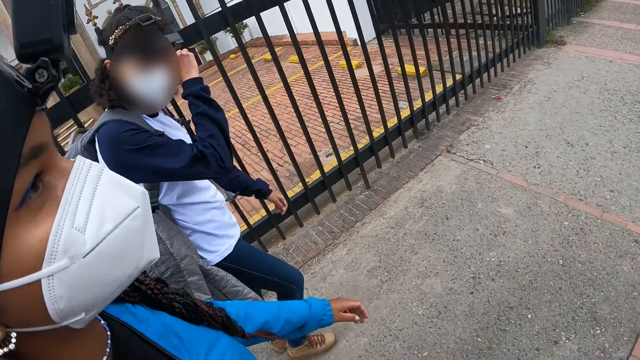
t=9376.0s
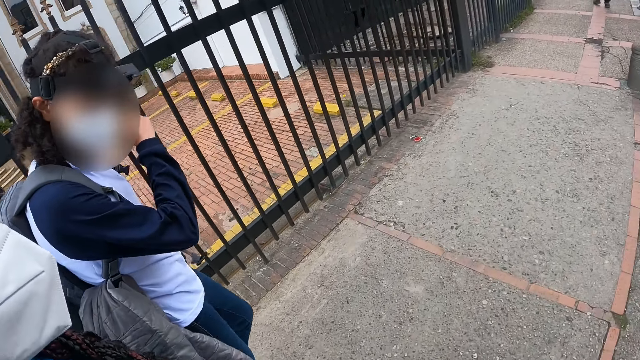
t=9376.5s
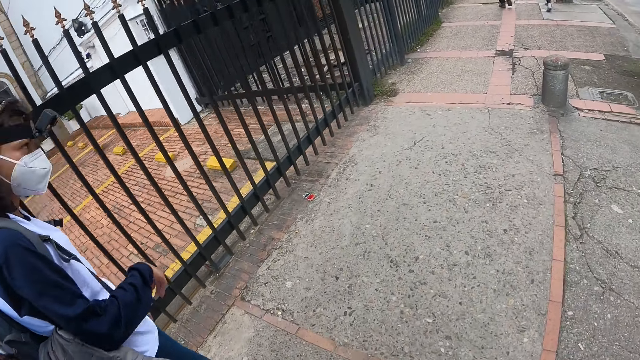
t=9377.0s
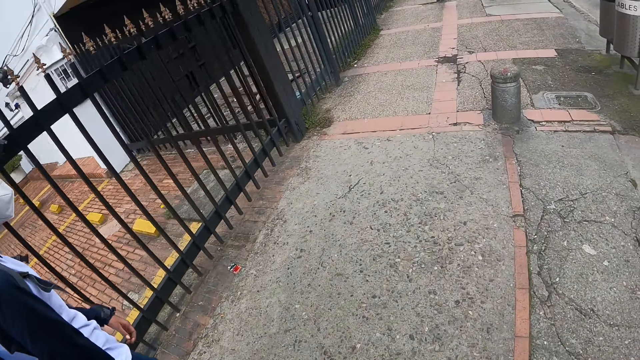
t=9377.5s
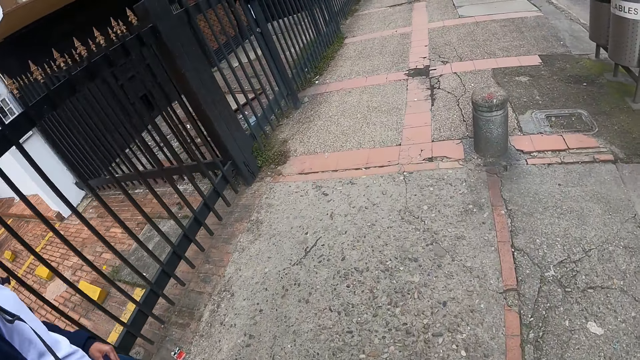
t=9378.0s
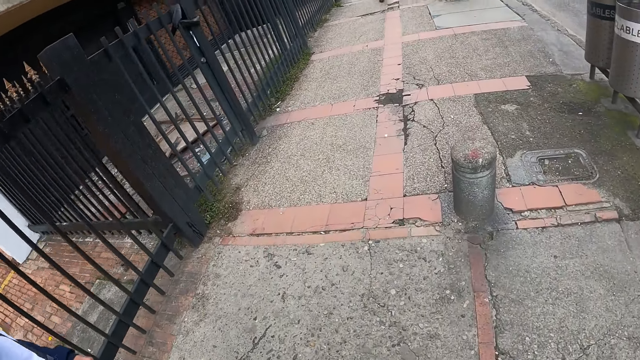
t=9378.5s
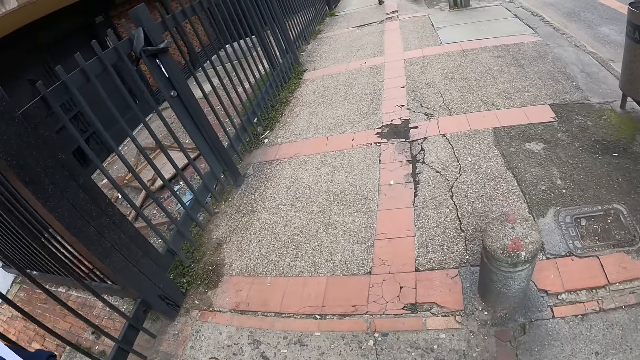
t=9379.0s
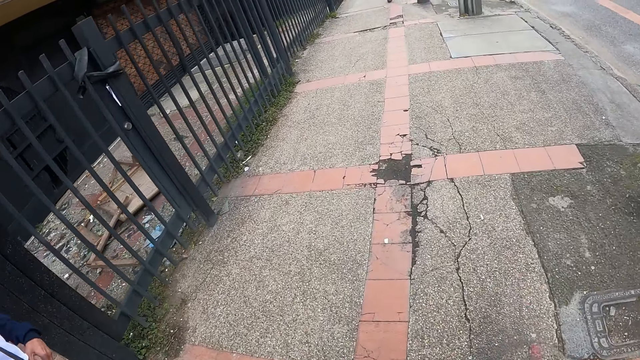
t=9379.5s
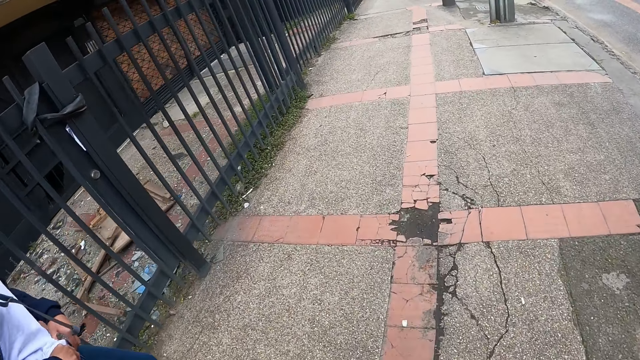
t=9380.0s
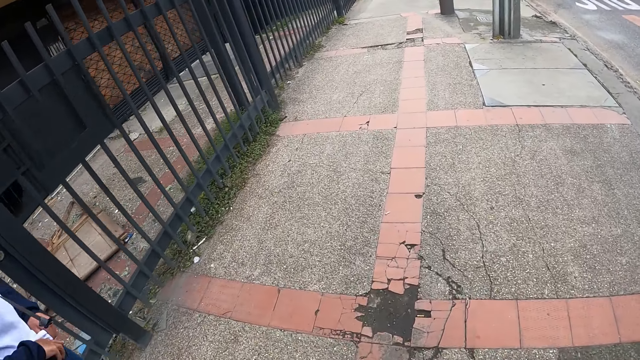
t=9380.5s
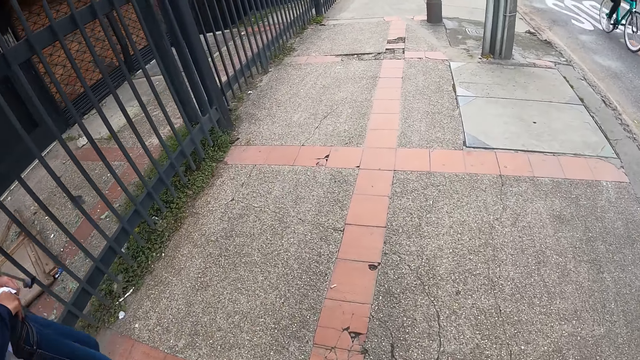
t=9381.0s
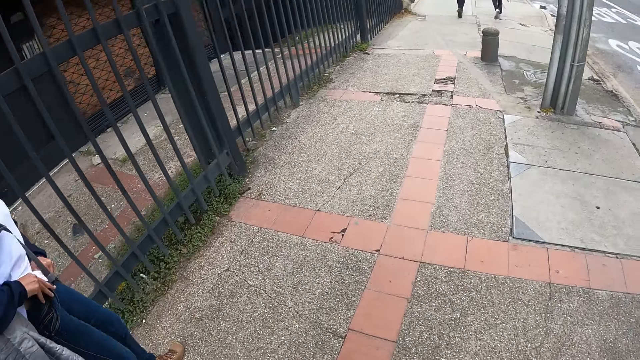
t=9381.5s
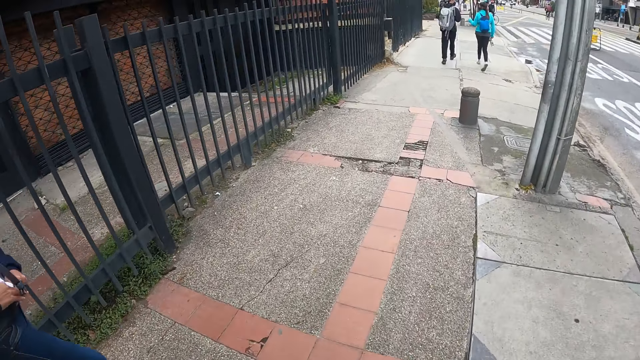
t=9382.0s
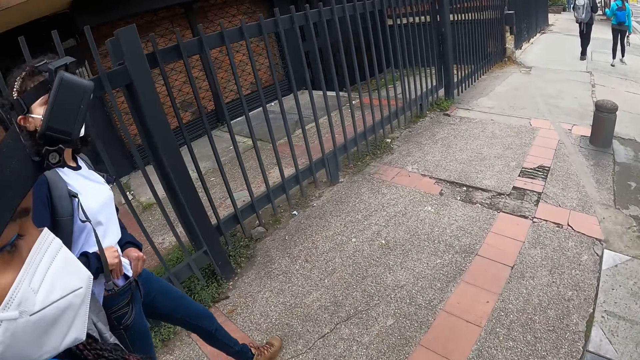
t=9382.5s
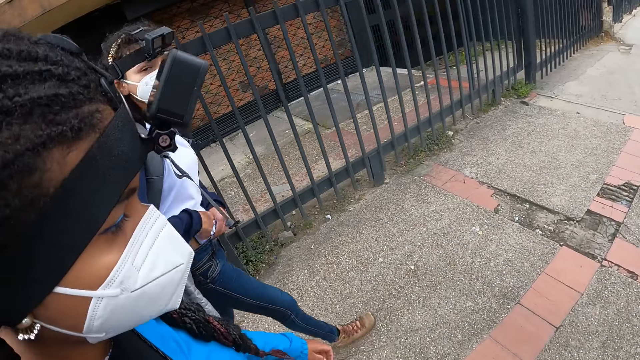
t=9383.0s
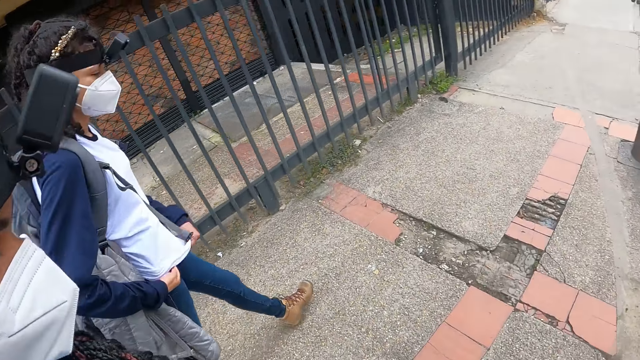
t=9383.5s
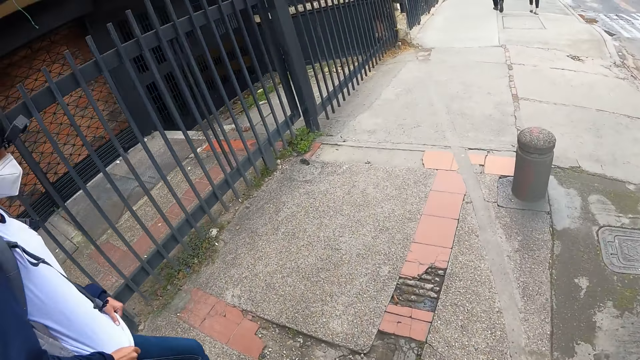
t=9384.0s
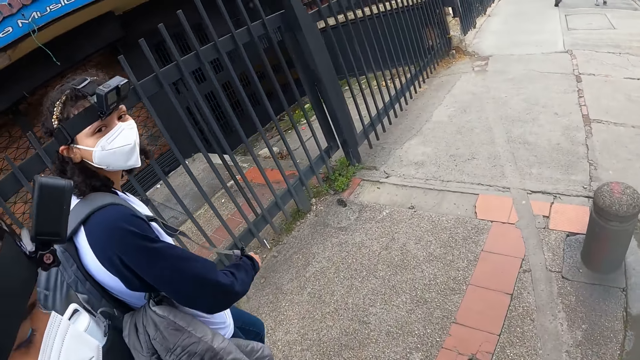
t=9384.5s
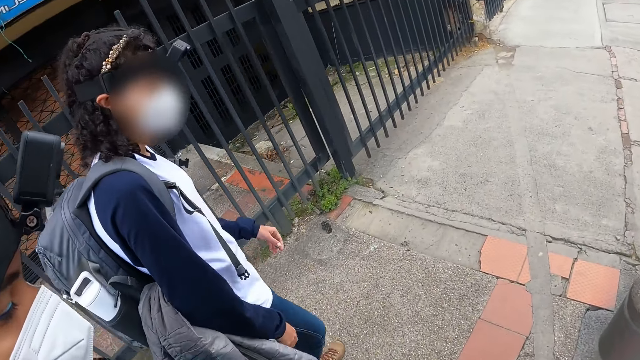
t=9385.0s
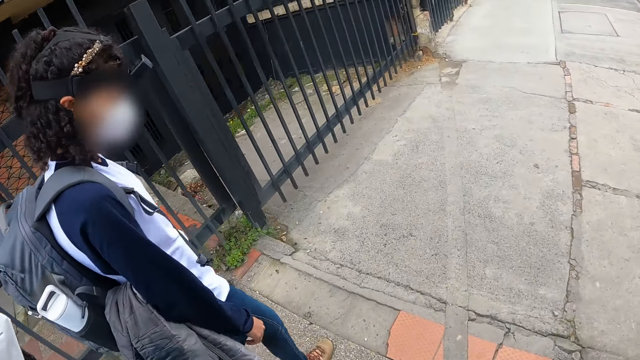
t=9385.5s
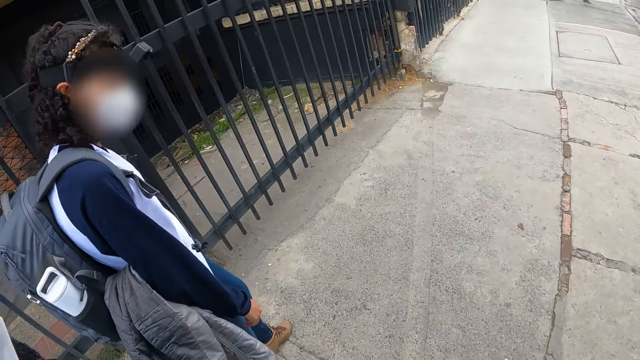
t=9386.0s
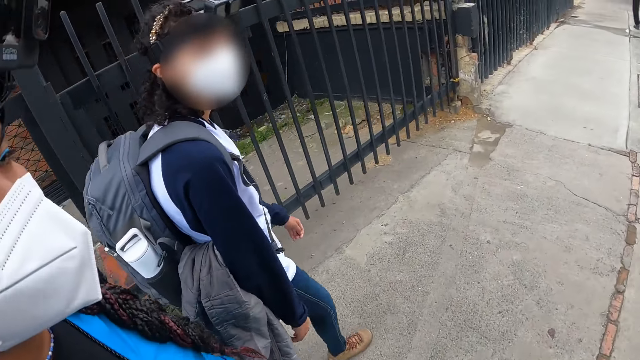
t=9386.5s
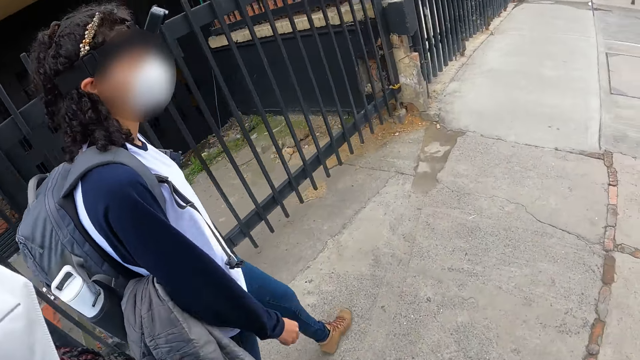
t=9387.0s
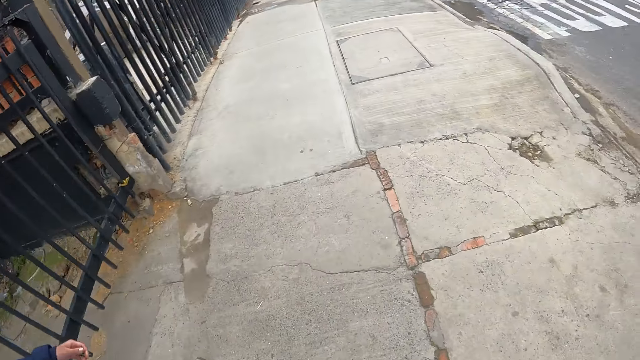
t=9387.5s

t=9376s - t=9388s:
The camera wearer walks on the pavement. A woman pulls her pants up. The woman interacts with the camera wearer.

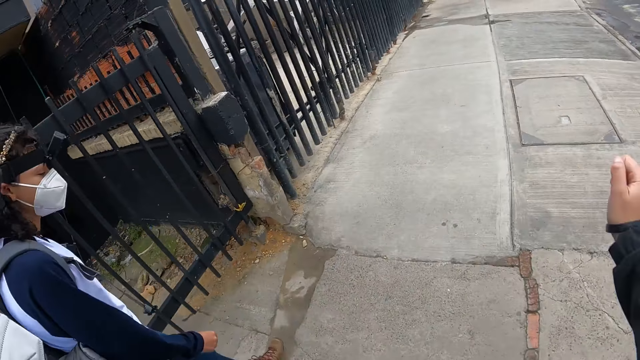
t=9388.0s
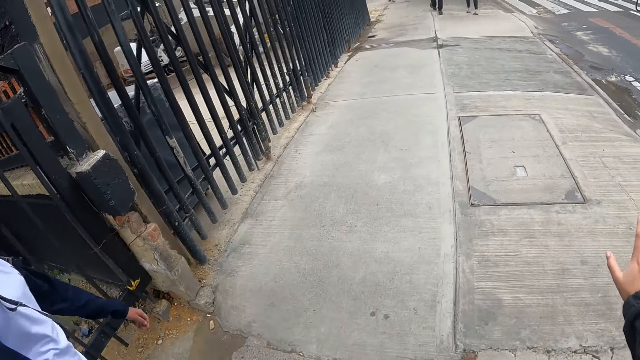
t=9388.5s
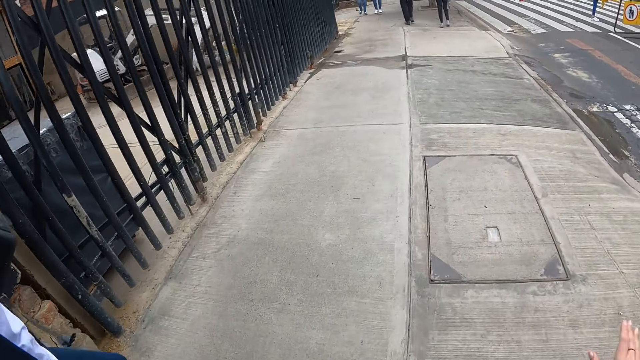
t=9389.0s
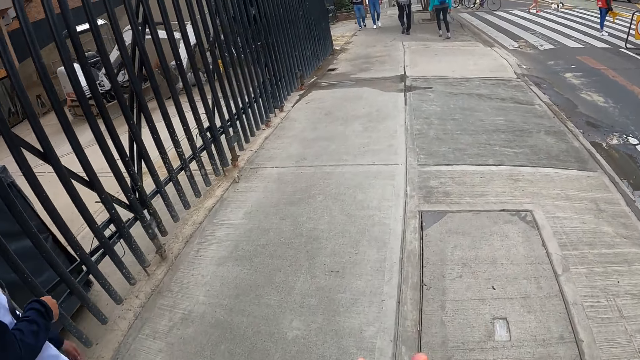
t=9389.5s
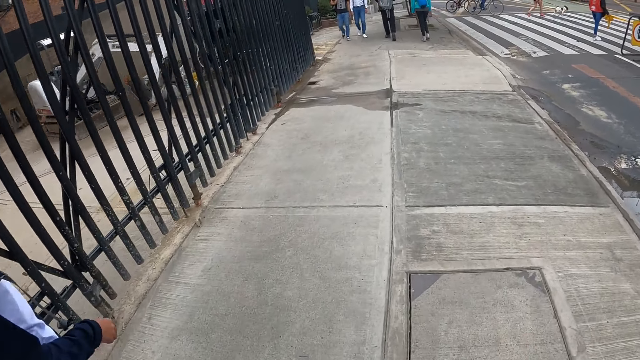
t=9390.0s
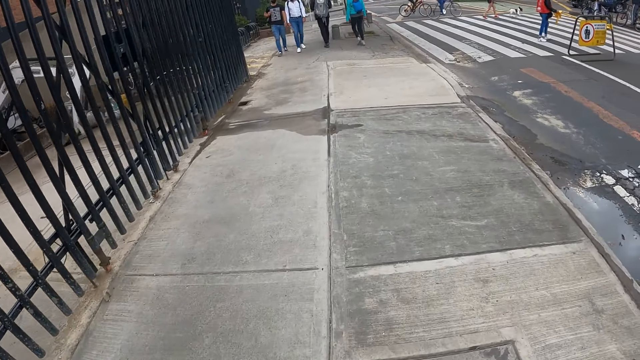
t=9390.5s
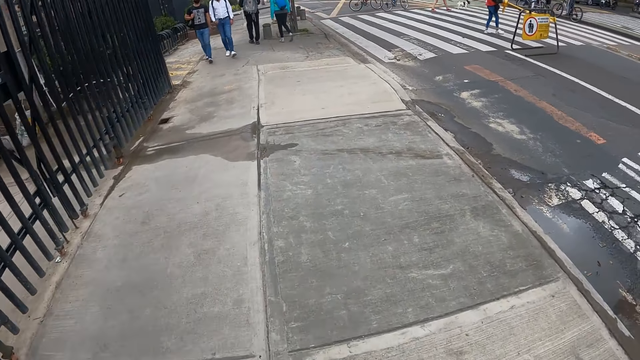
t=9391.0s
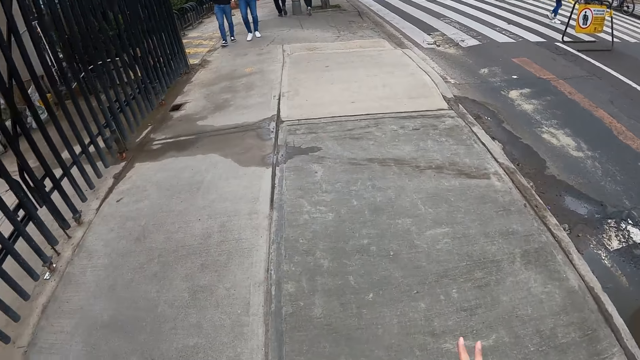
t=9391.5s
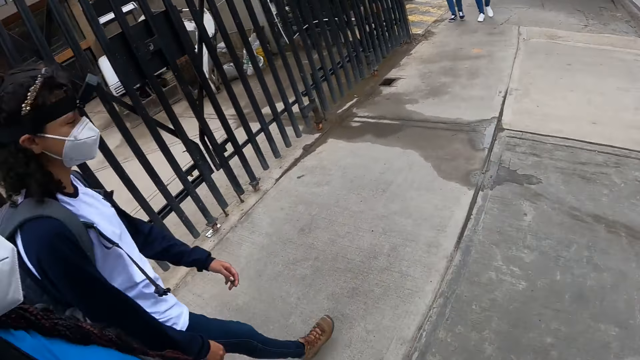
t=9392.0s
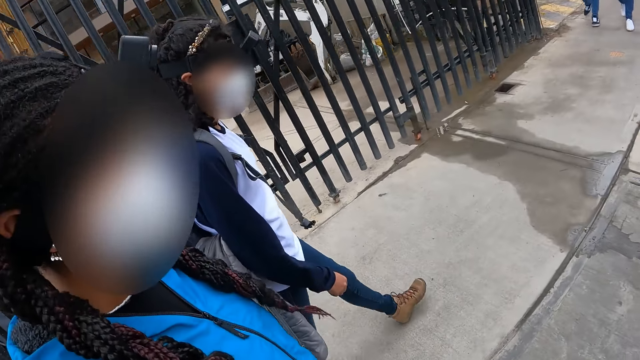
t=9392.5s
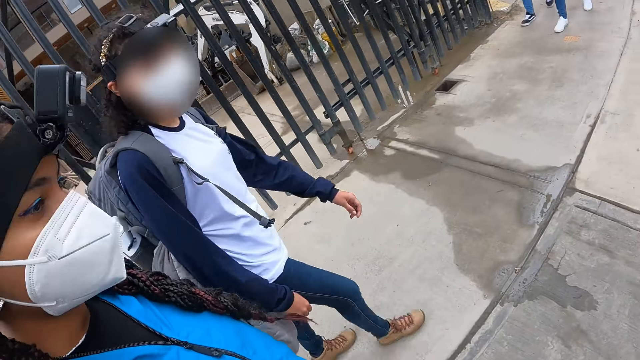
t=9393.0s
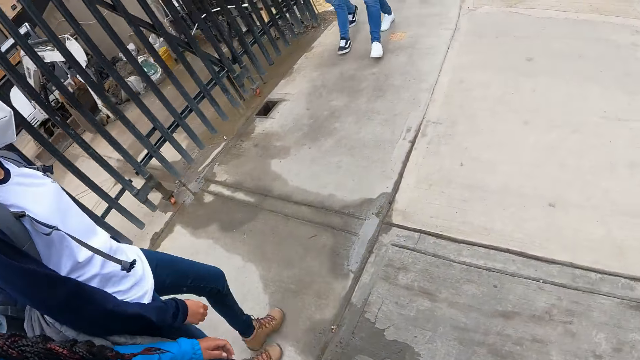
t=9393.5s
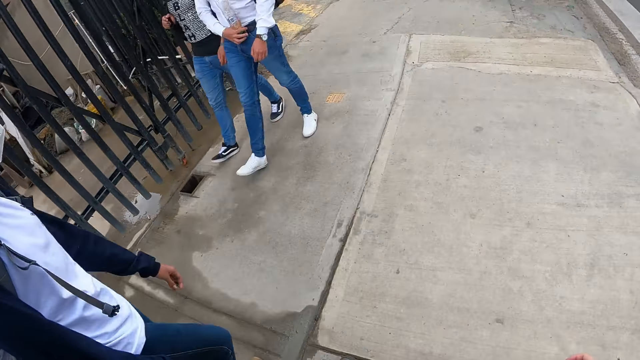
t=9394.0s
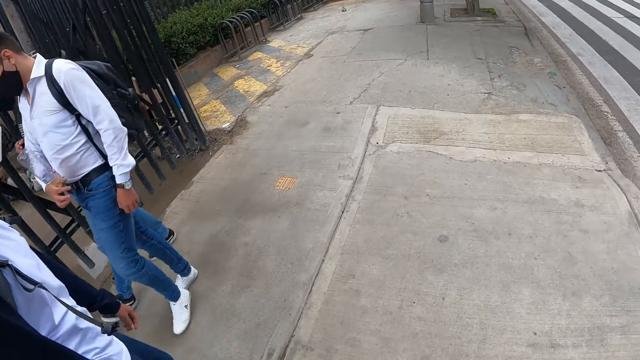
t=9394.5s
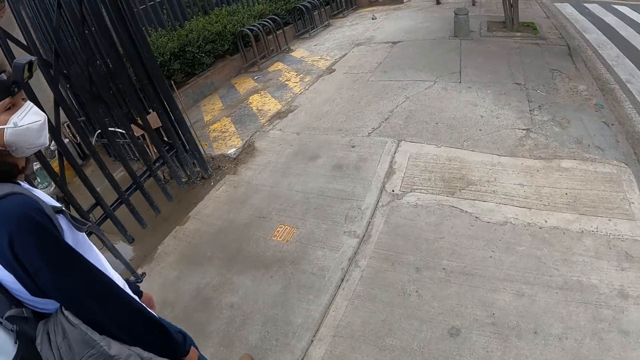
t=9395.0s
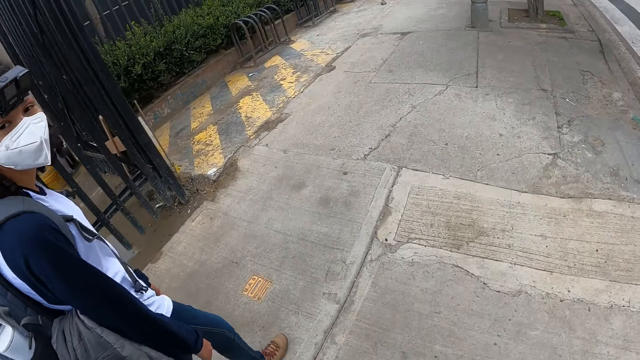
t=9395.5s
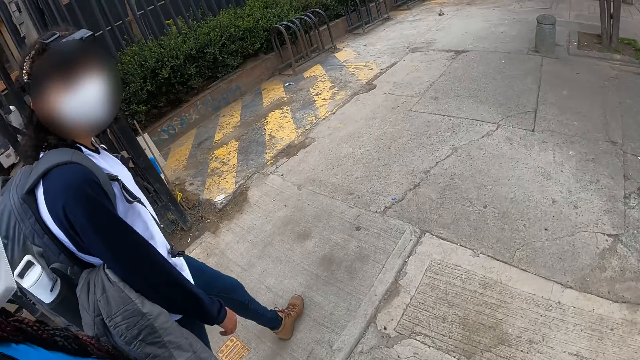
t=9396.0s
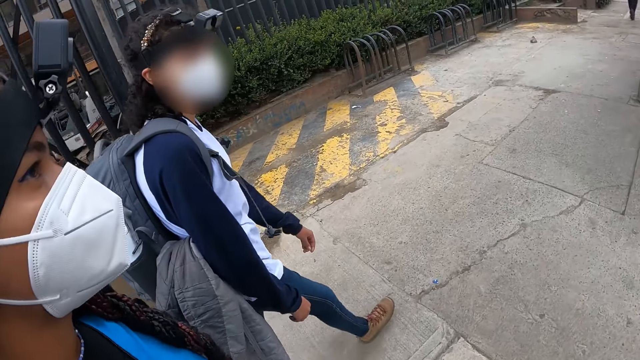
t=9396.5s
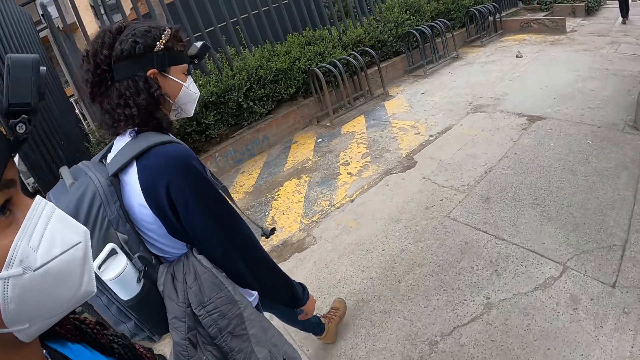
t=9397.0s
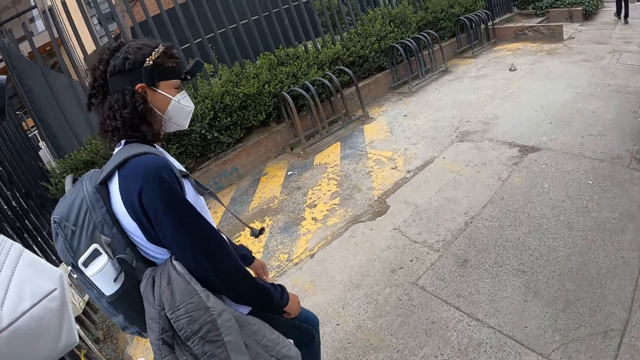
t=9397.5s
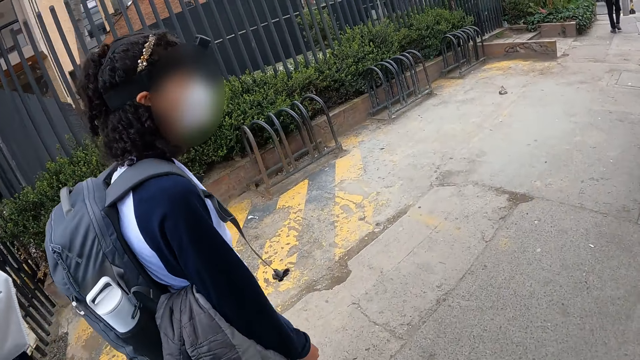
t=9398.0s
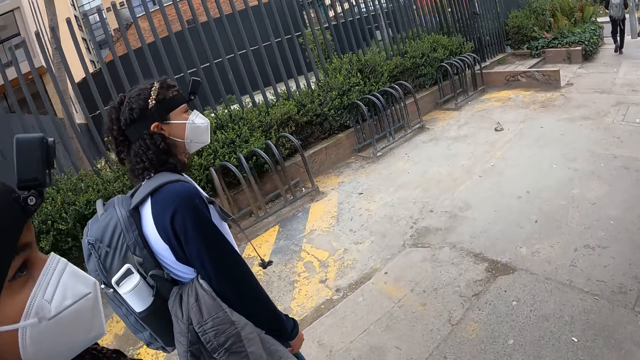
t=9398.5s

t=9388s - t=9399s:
The camera wearer moves her right hand. A woman interacts with the camera wearer.
